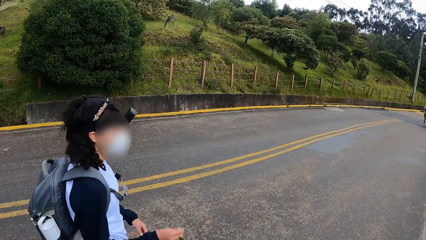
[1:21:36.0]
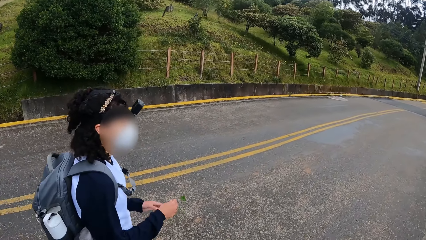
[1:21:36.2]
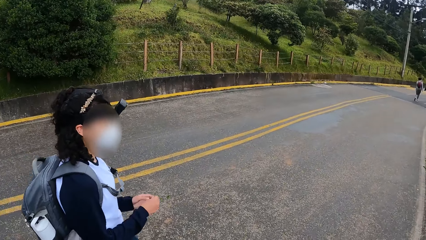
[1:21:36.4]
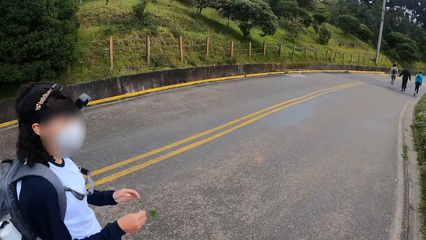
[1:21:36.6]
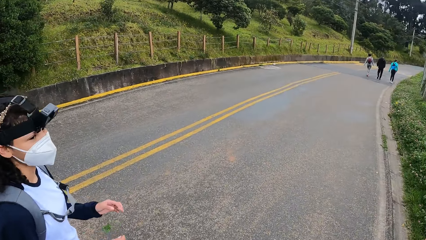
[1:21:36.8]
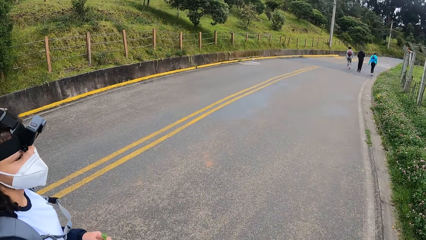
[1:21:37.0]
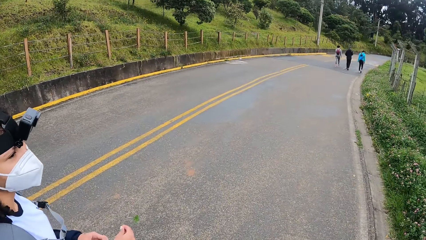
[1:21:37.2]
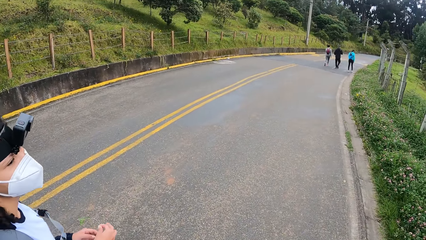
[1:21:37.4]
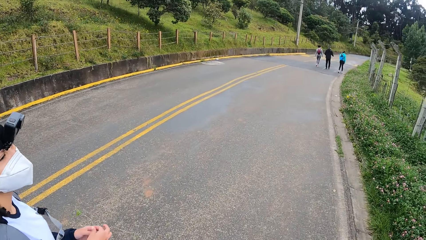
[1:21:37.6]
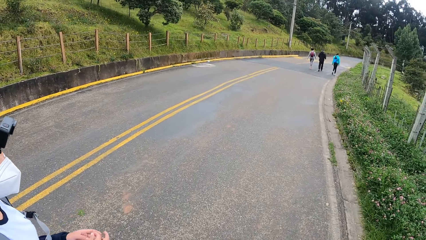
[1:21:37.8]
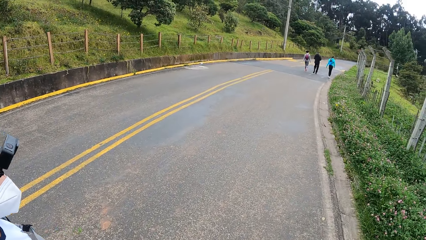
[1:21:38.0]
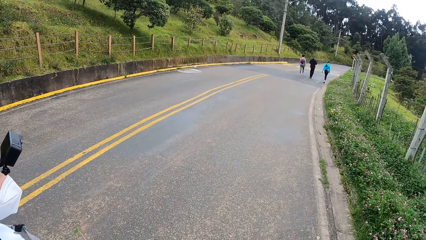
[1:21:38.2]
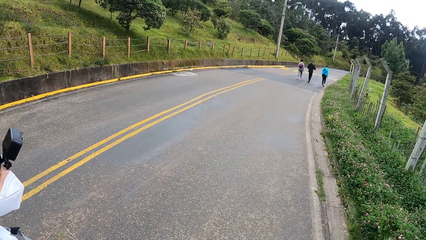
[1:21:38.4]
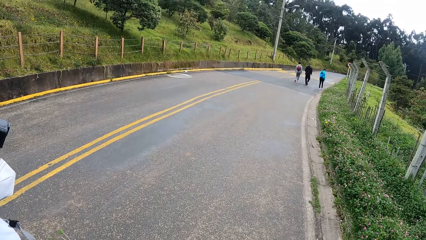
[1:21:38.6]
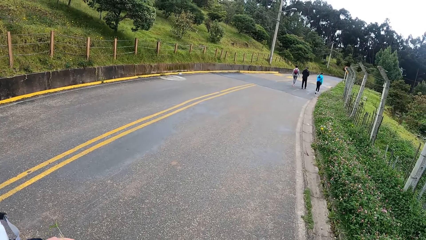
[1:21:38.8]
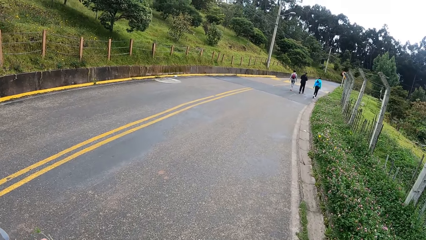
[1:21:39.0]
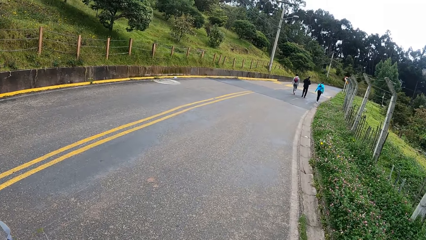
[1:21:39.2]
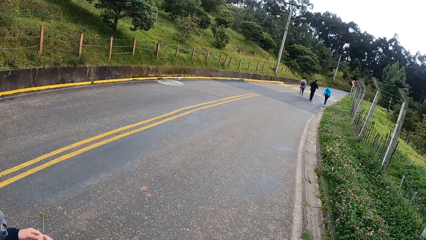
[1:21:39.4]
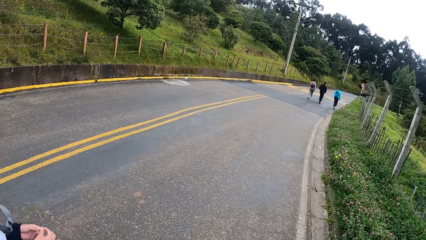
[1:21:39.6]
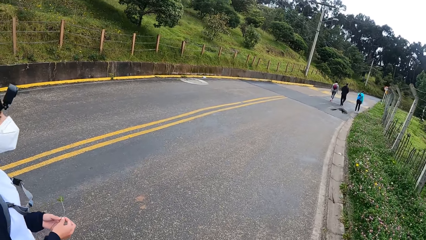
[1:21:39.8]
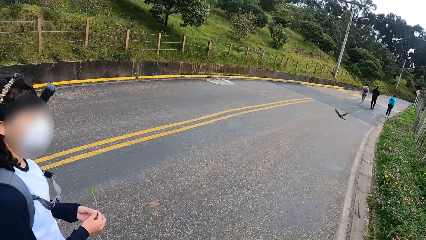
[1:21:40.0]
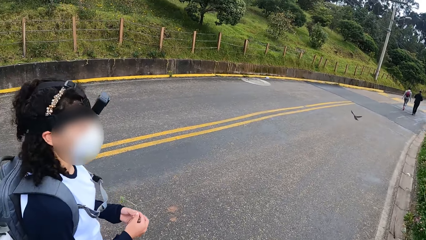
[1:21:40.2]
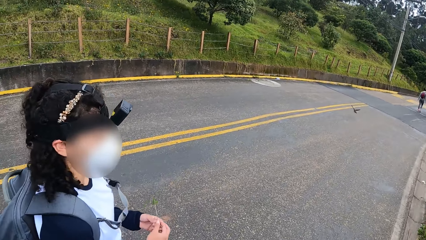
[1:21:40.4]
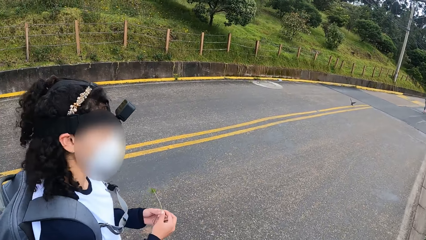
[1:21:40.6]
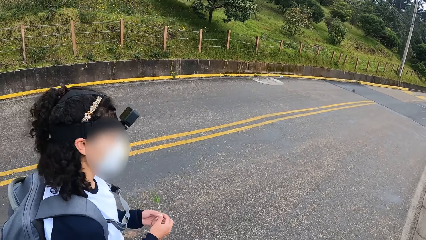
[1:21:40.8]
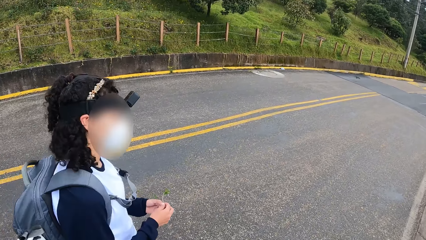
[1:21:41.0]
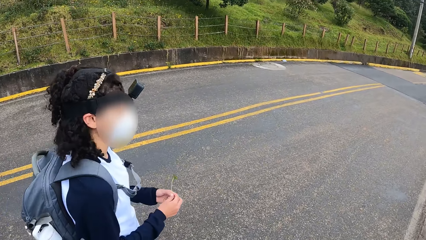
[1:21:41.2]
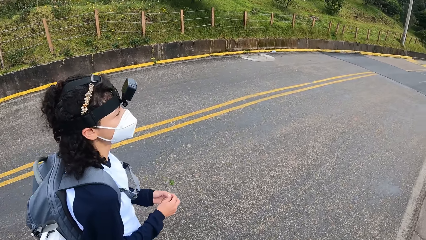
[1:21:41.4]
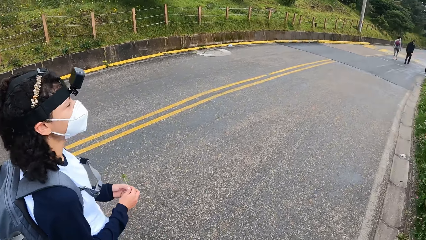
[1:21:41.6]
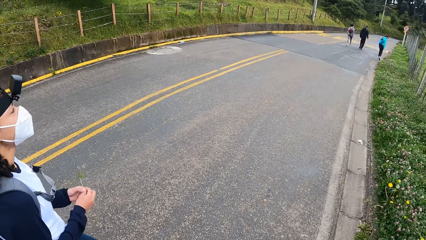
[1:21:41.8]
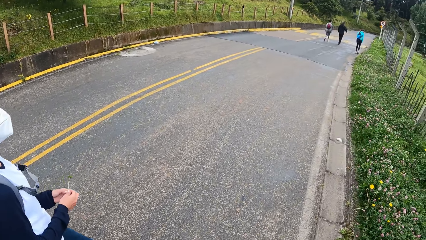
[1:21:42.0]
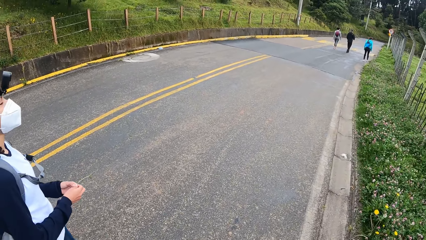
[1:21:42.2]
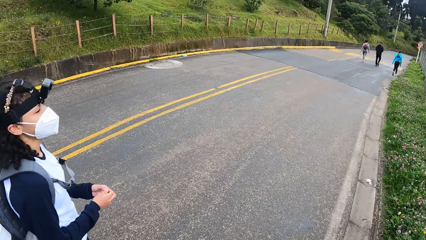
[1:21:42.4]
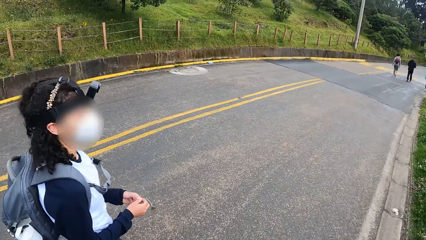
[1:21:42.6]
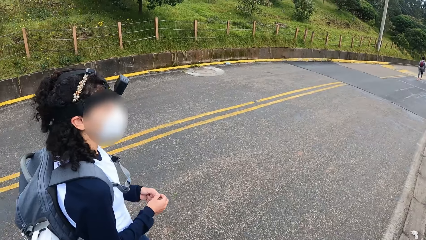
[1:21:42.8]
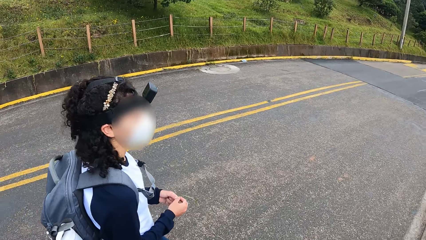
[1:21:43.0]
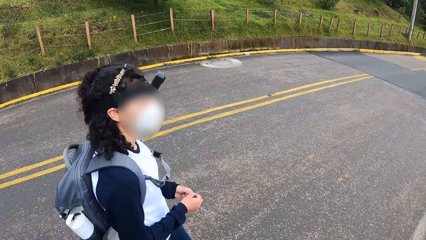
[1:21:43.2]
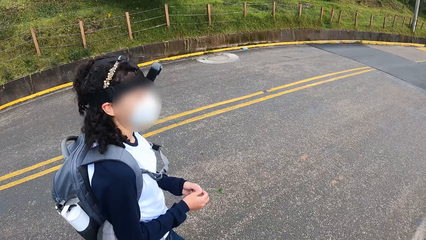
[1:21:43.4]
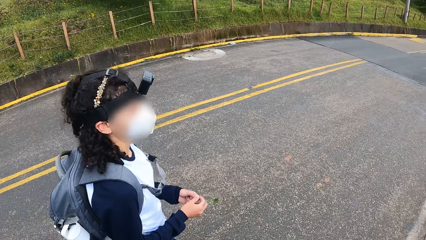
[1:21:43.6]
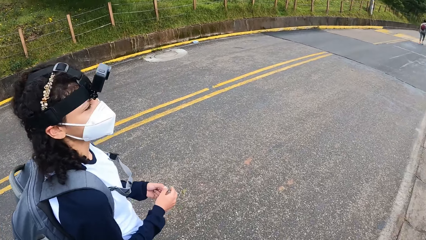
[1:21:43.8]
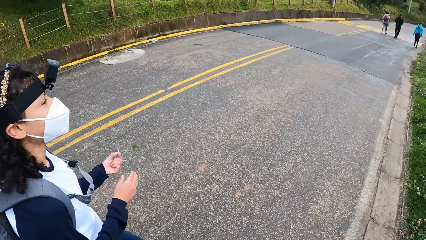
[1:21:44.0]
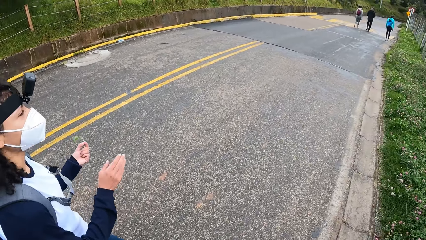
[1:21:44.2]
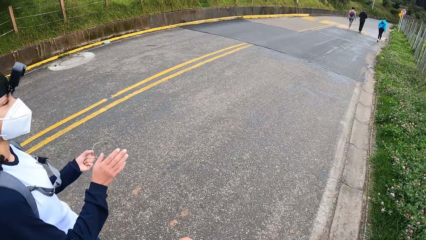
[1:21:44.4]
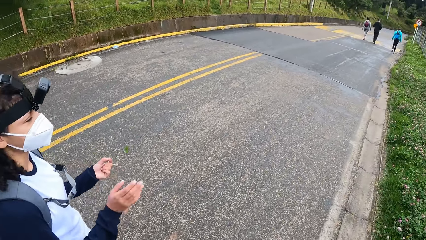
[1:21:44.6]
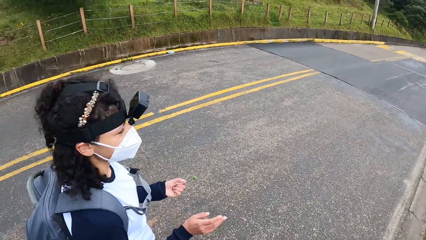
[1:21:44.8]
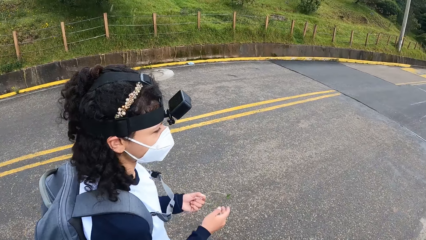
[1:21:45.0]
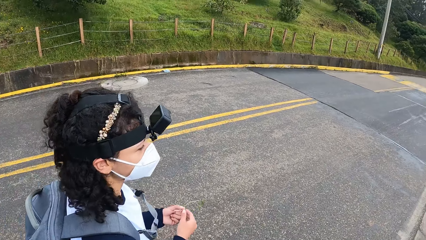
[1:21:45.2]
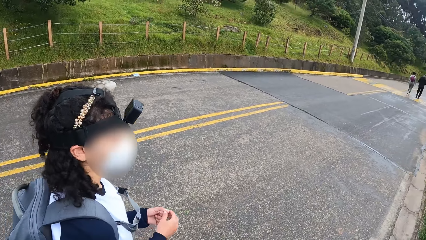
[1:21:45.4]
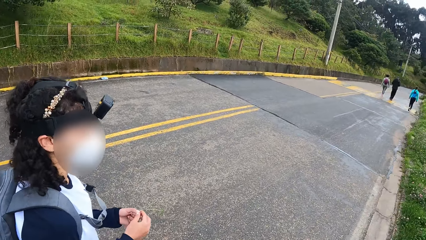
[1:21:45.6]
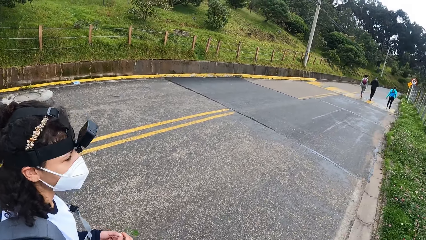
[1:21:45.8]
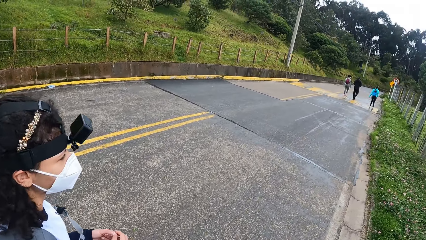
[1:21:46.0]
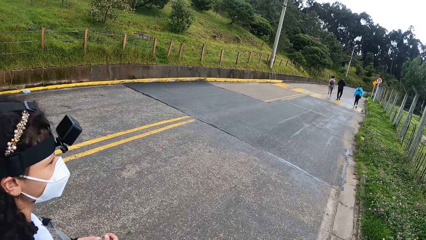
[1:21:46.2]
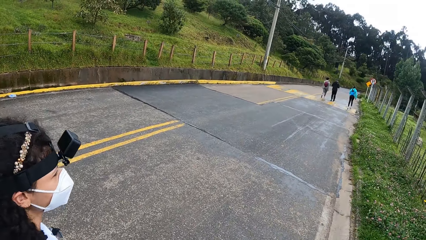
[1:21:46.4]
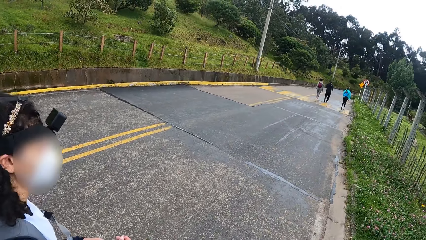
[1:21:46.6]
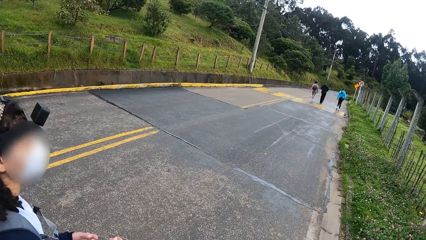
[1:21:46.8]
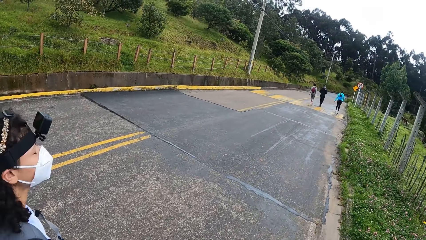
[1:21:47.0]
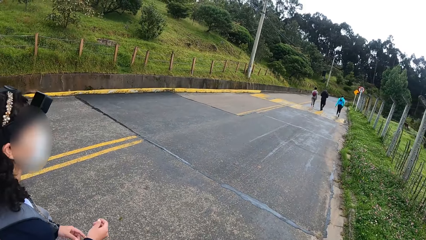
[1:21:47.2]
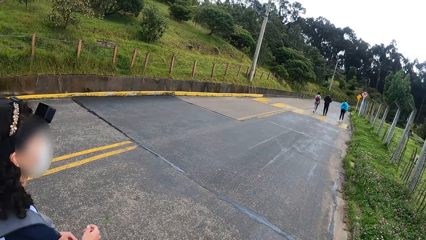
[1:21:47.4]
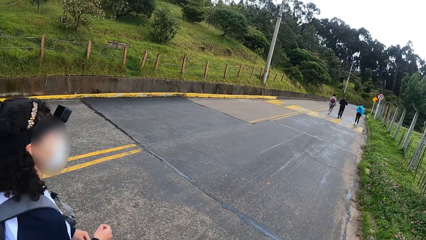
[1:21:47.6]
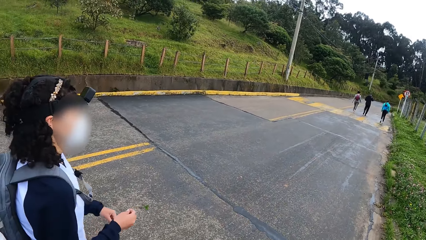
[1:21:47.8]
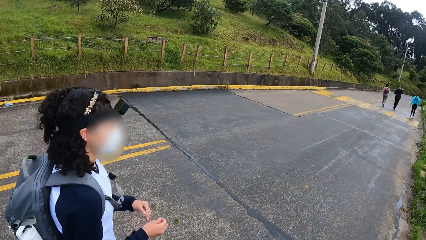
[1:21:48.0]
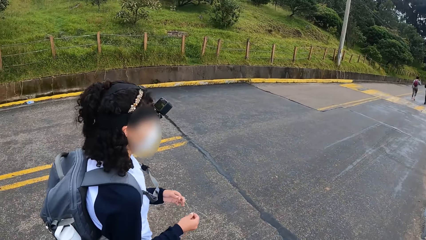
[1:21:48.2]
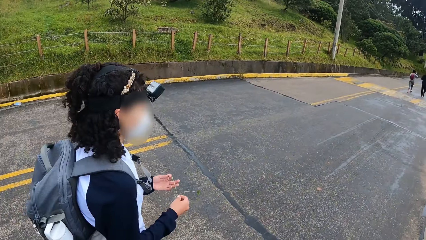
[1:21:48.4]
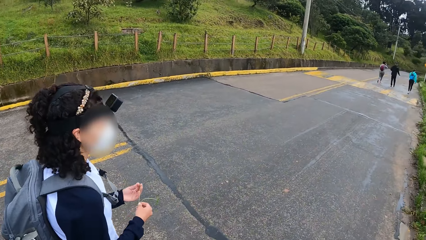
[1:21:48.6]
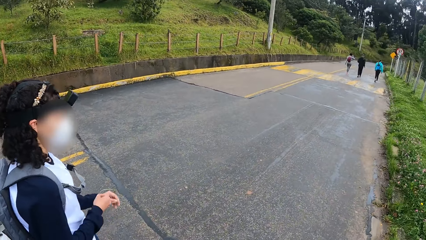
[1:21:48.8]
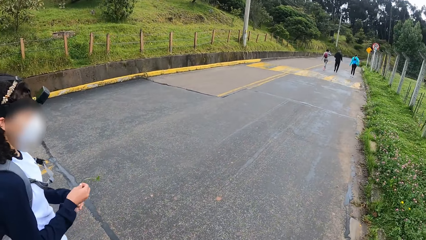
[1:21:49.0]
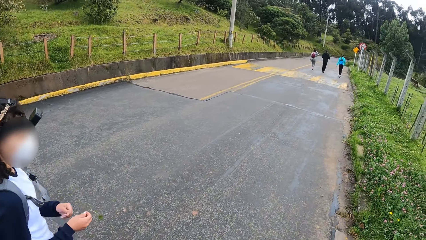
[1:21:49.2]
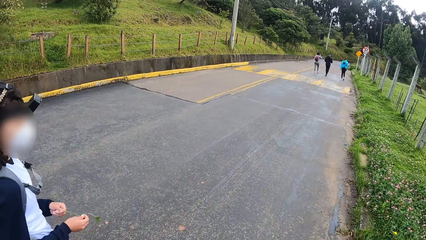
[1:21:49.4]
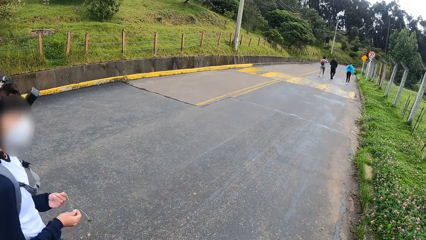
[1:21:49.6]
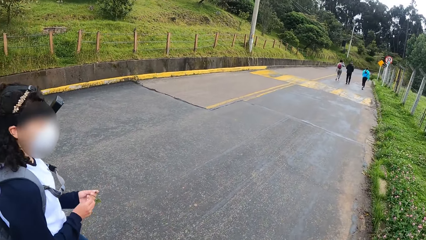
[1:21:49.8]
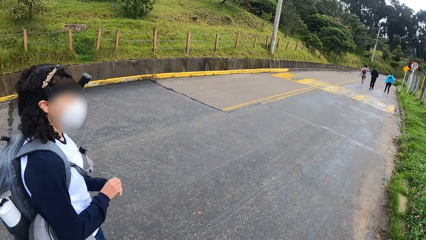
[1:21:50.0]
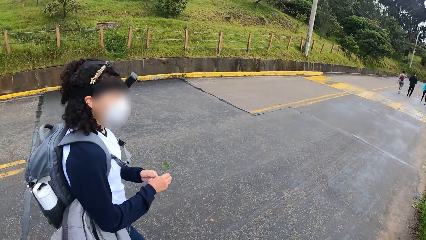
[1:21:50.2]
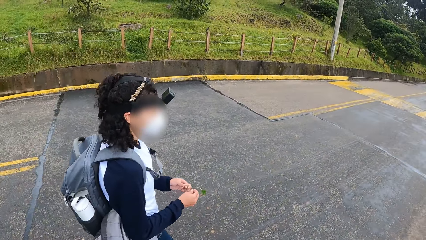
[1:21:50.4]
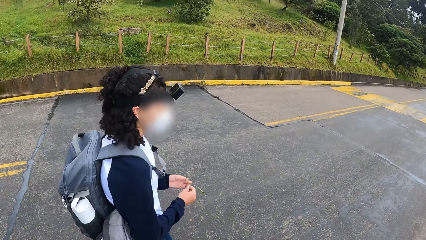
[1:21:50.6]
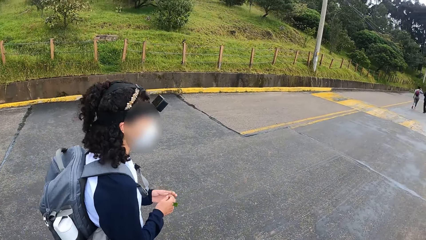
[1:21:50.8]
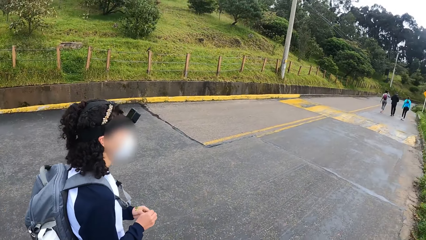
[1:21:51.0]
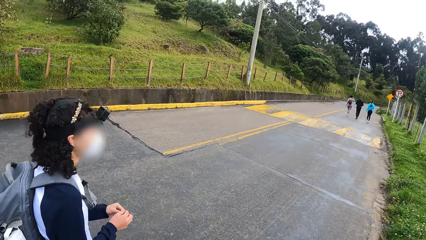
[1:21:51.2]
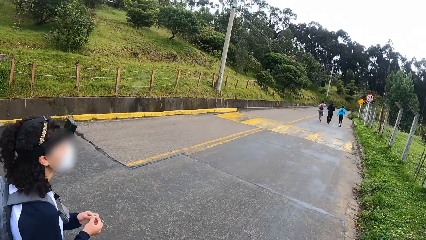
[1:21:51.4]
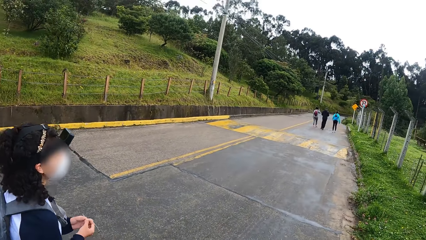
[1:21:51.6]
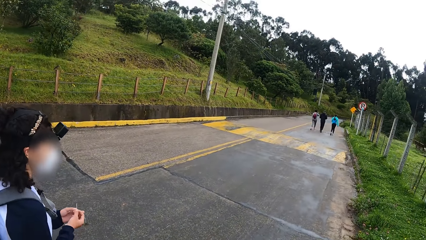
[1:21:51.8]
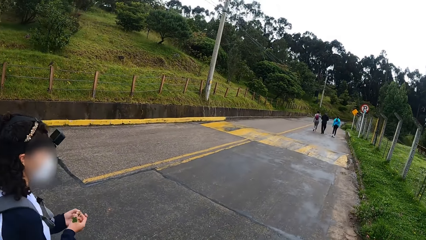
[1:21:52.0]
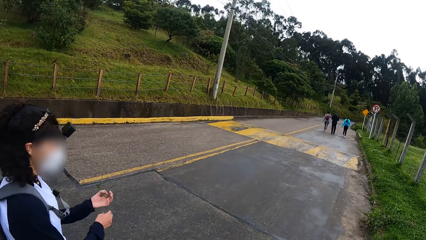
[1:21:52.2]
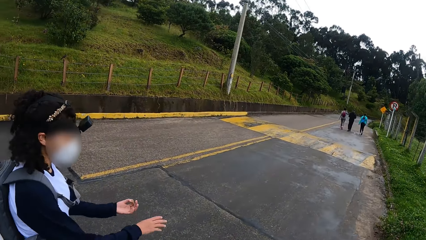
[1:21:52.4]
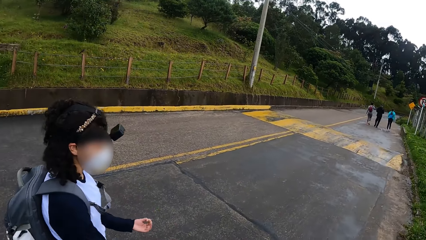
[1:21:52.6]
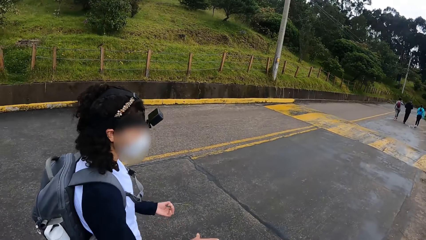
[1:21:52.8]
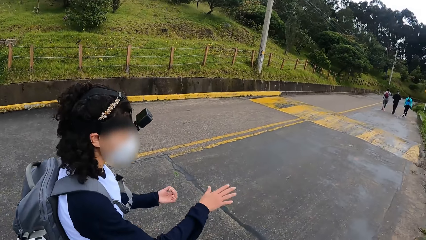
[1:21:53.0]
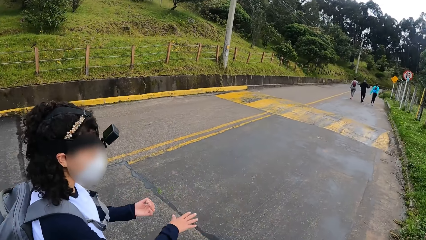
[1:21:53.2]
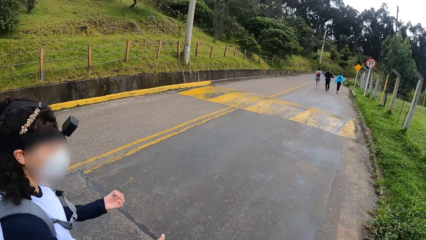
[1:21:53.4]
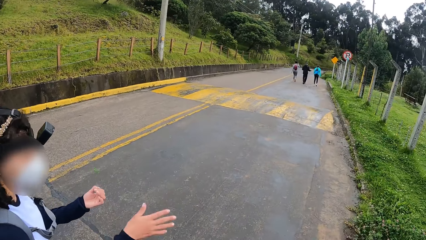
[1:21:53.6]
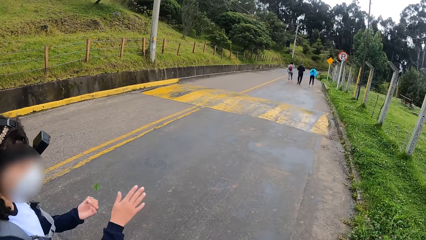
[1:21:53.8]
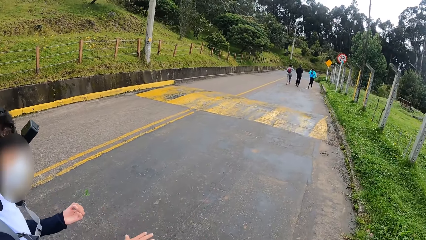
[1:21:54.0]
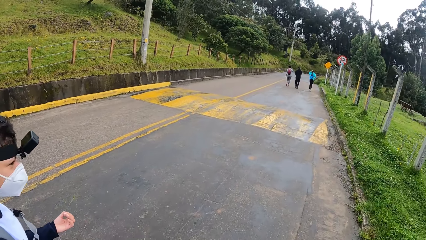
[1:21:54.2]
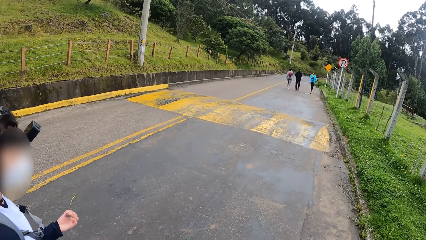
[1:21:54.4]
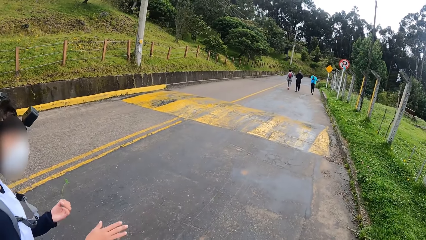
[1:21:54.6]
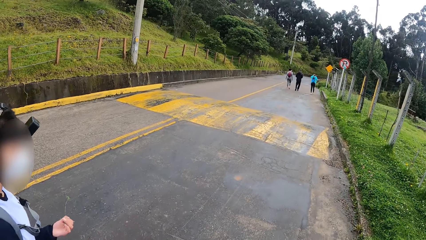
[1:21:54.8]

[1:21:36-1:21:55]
The woman passes the plant in her right hand to her left hand. The woman passes the plant in her left hand to her right hand. The woman passes the plant in her right hand to her left hand.
